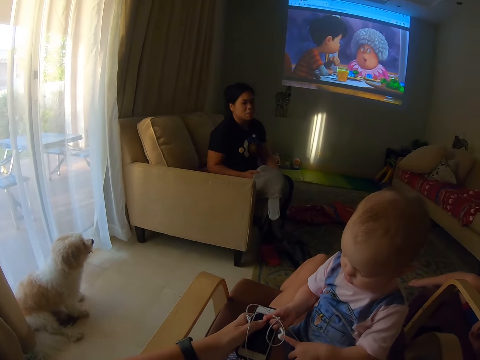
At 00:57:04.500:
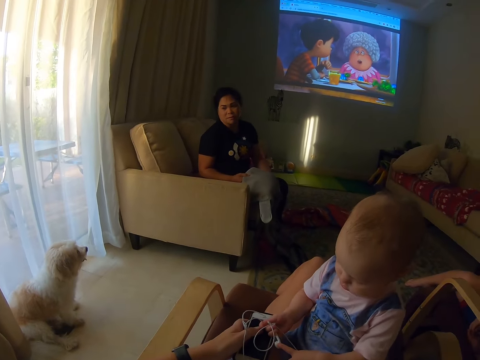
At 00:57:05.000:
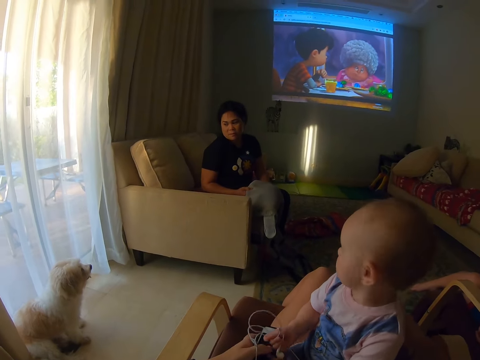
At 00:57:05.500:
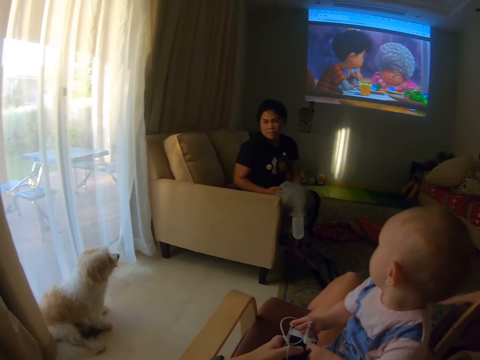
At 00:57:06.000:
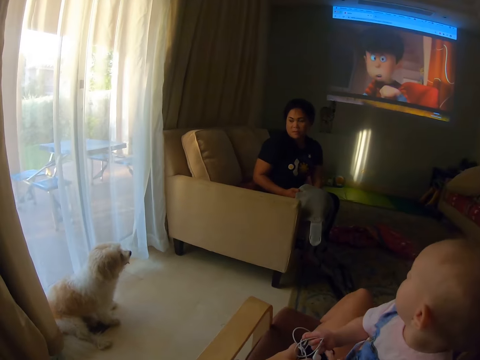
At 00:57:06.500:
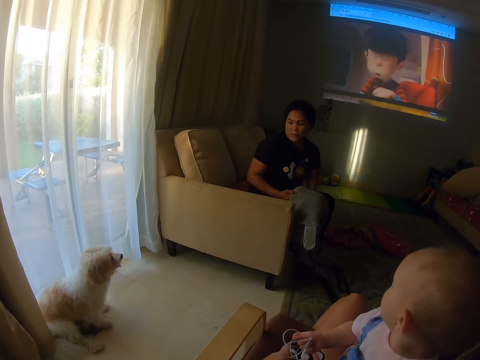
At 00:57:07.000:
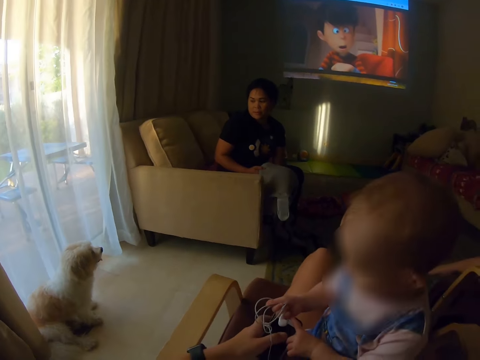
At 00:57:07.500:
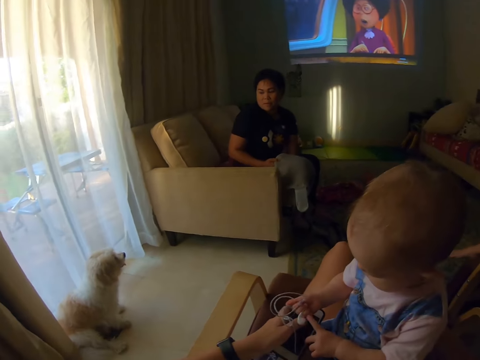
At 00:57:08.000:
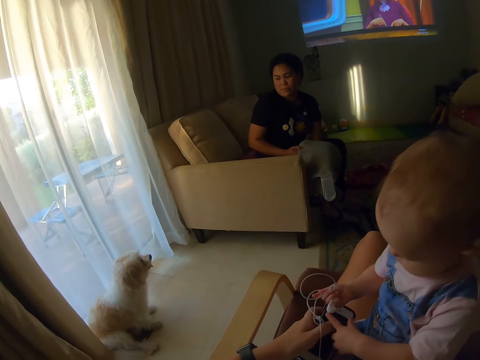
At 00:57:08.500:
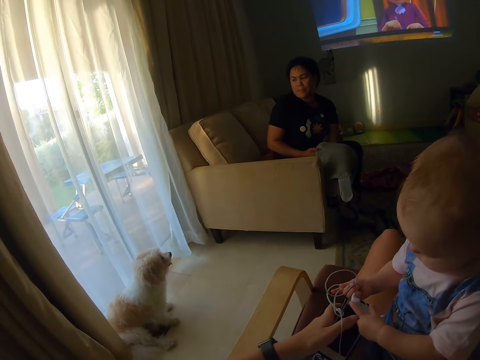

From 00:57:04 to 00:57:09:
The camera wearer lowers a hand.

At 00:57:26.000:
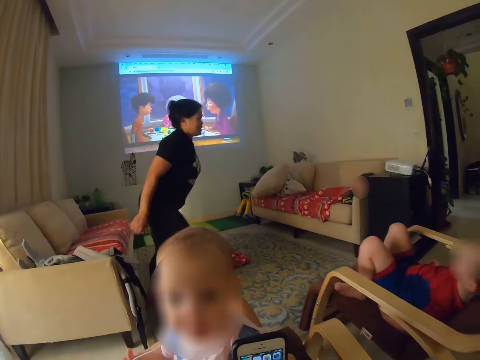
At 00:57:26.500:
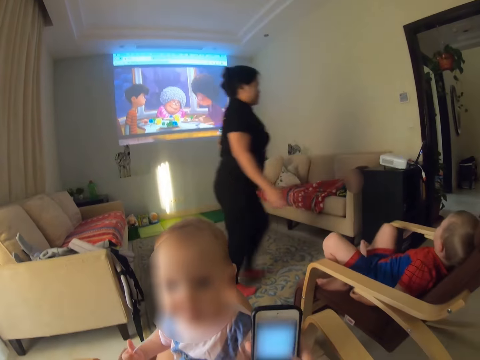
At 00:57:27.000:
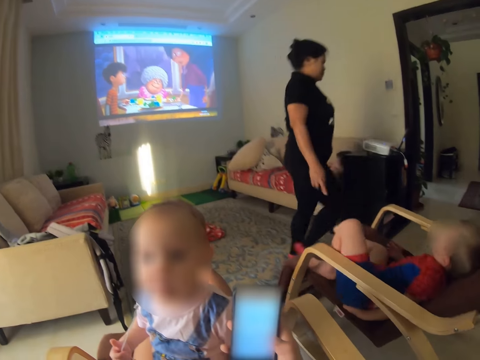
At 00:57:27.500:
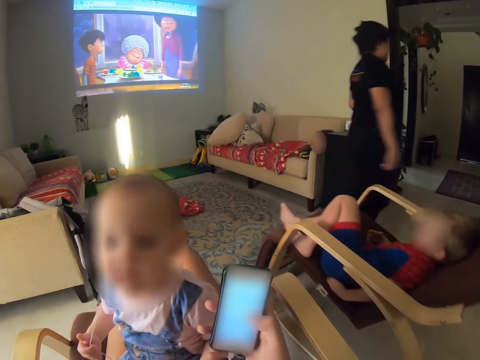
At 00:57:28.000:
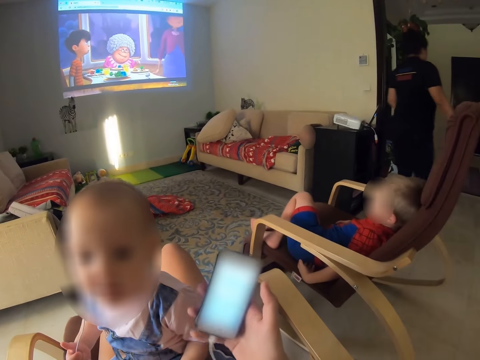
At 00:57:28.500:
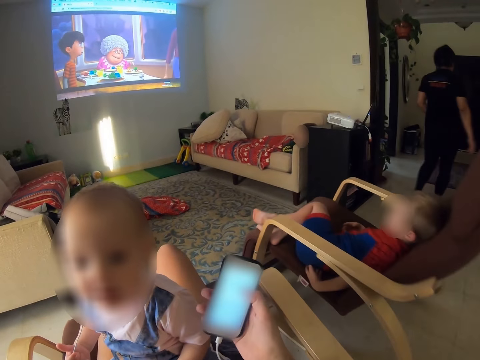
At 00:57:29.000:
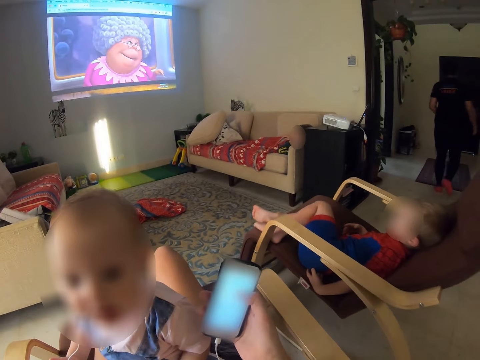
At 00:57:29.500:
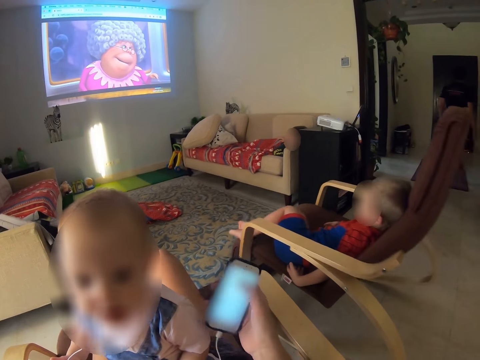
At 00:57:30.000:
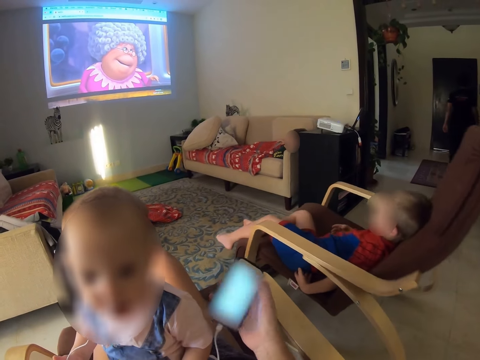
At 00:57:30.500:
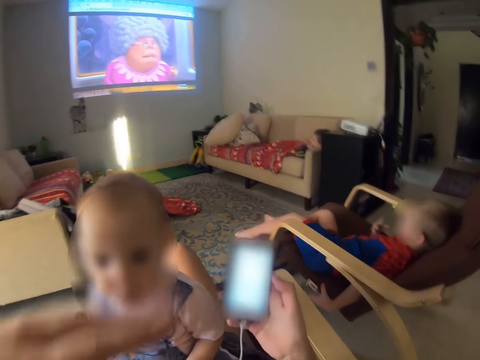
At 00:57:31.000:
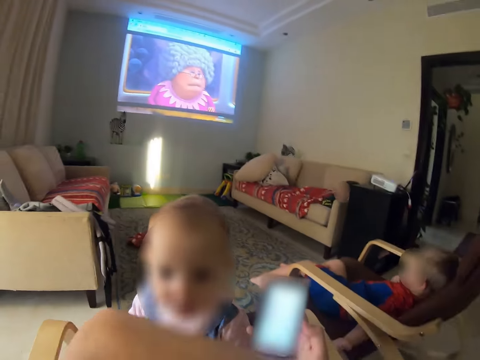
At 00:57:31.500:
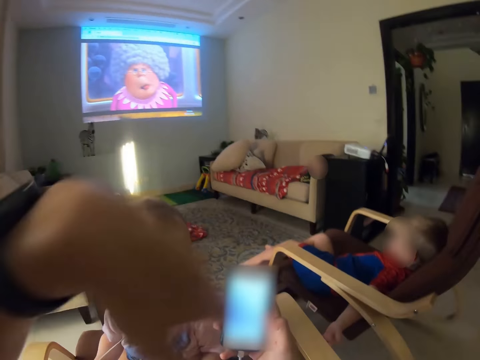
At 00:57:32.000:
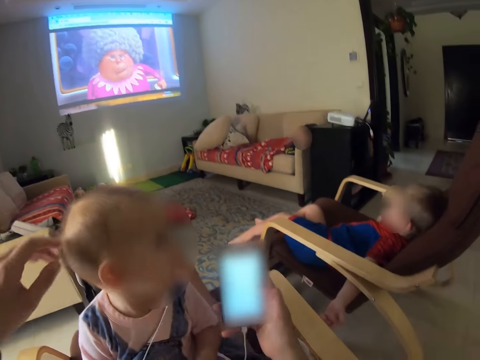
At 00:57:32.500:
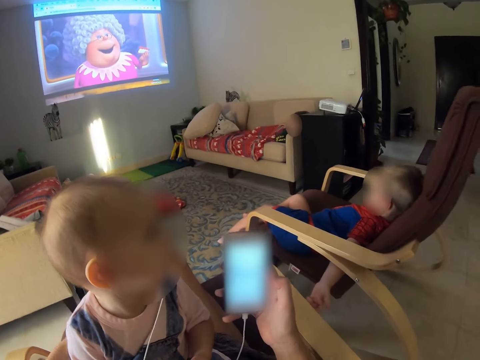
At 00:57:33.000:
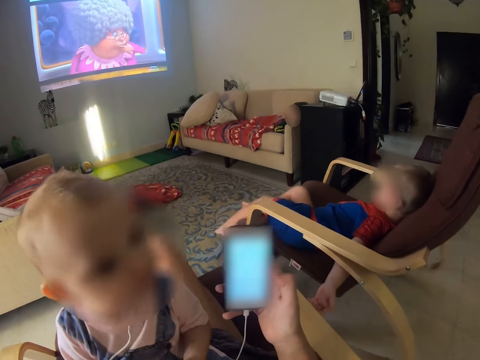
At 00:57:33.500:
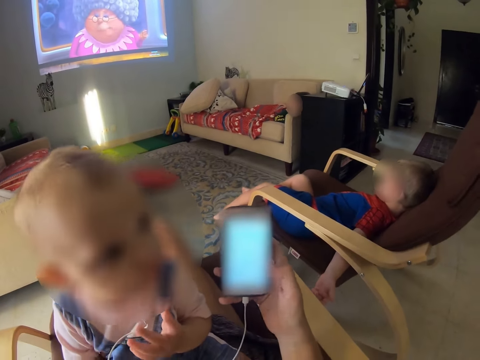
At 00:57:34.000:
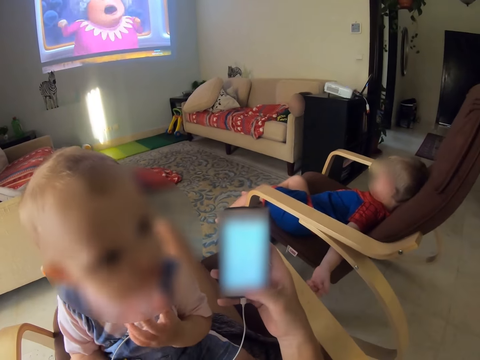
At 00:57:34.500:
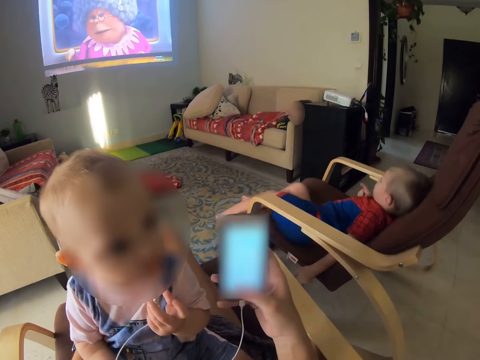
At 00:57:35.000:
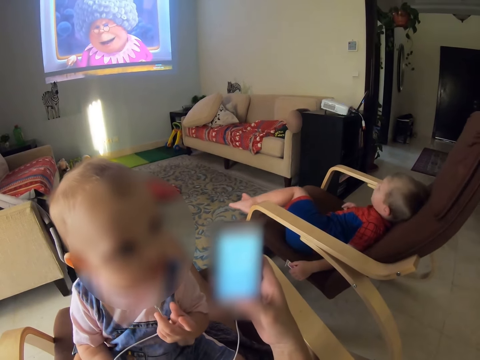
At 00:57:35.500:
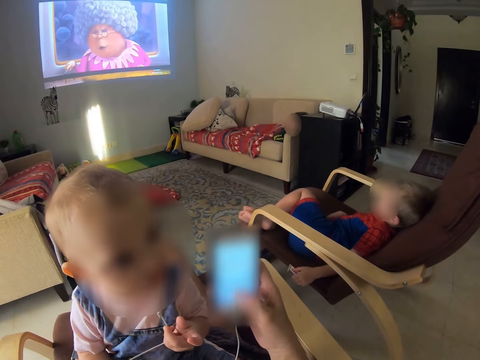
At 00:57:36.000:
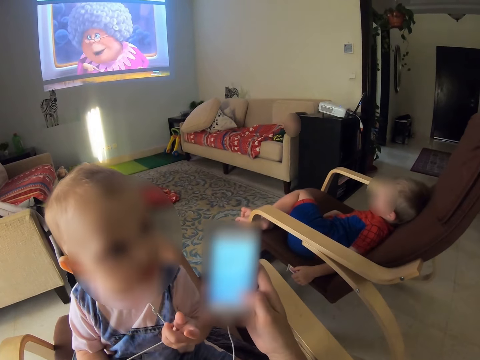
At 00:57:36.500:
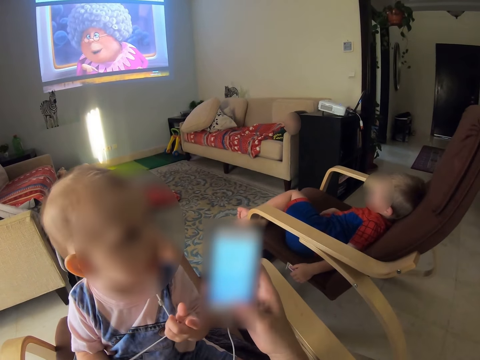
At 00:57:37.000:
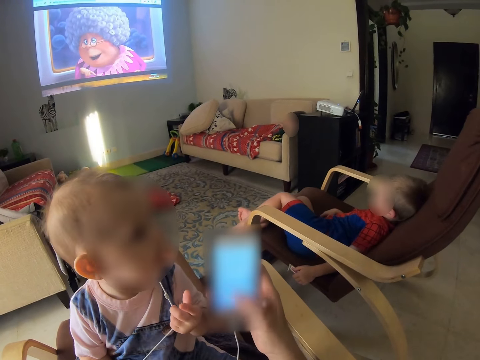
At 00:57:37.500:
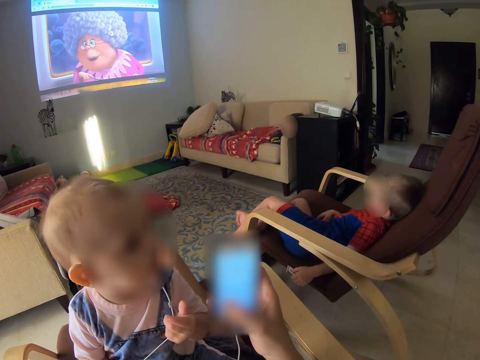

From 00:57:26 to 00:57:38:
The camera wearer operates the phone. The boy swings on the chair. The camera wearer presses the phone. They move a hand.

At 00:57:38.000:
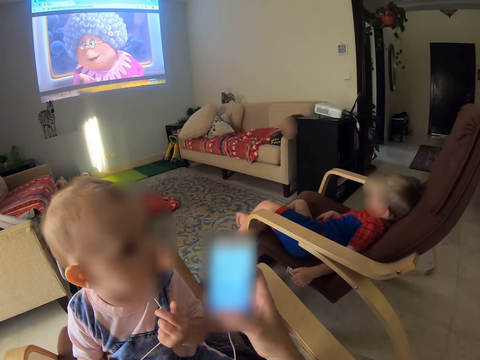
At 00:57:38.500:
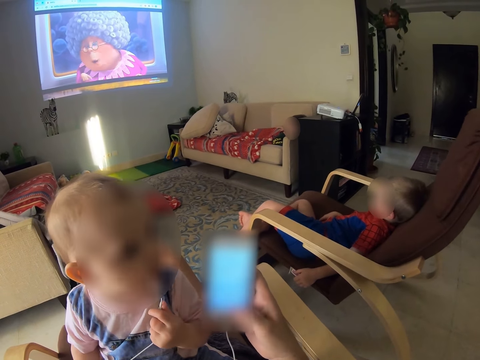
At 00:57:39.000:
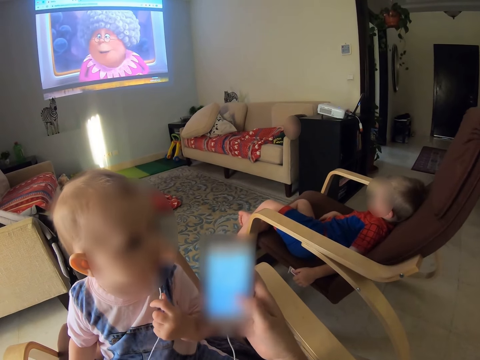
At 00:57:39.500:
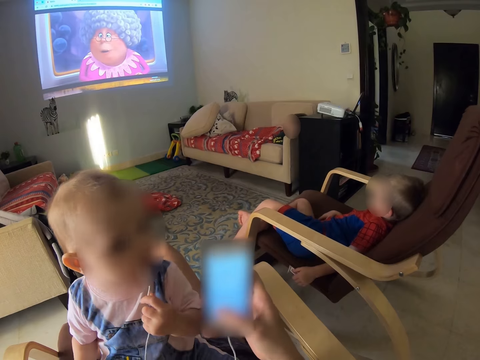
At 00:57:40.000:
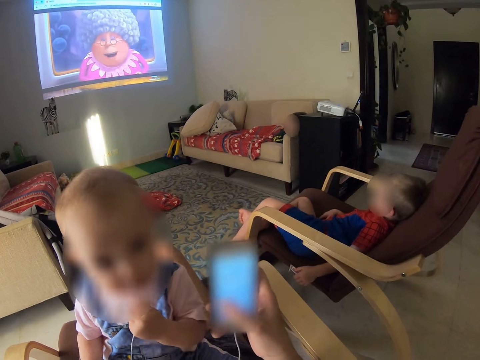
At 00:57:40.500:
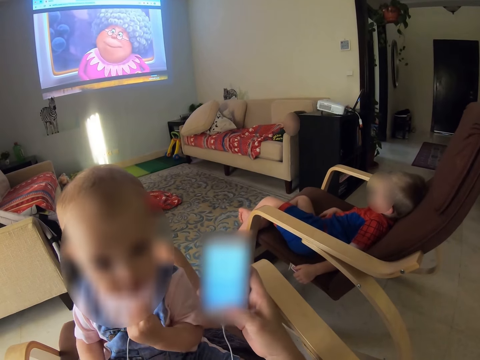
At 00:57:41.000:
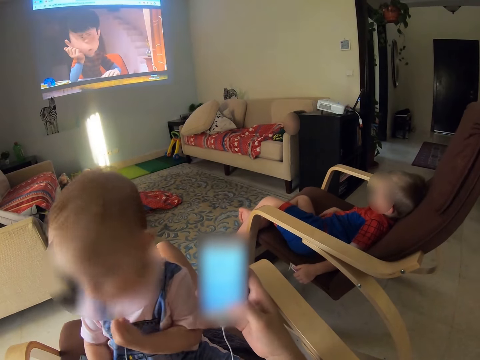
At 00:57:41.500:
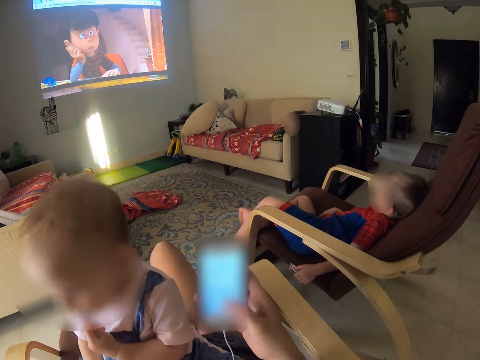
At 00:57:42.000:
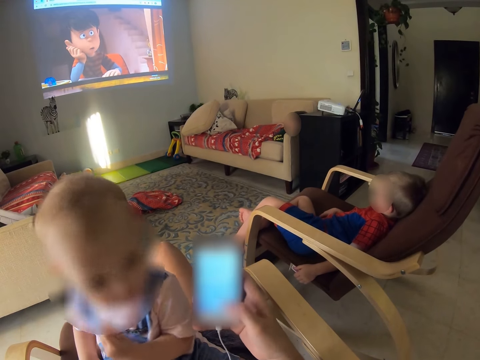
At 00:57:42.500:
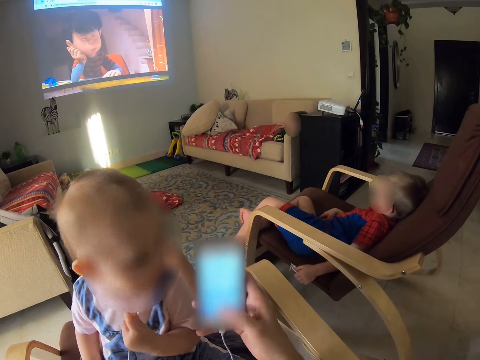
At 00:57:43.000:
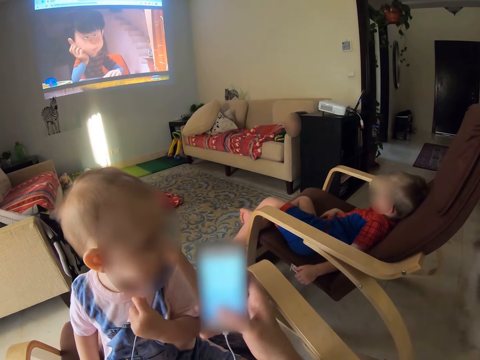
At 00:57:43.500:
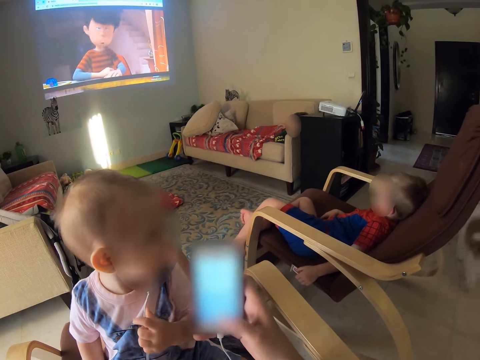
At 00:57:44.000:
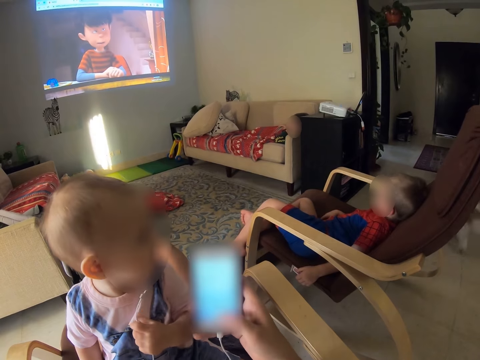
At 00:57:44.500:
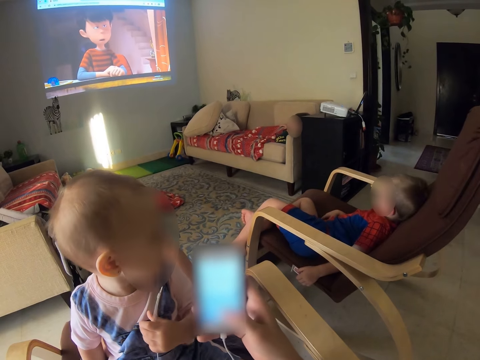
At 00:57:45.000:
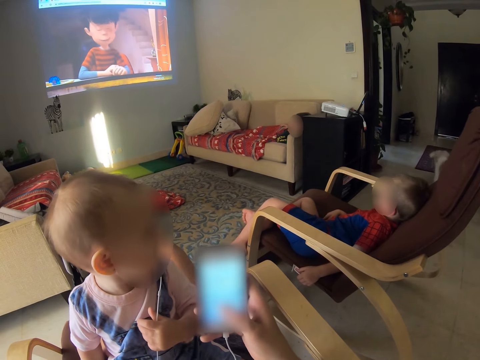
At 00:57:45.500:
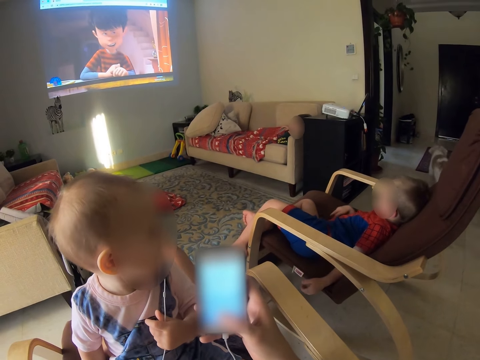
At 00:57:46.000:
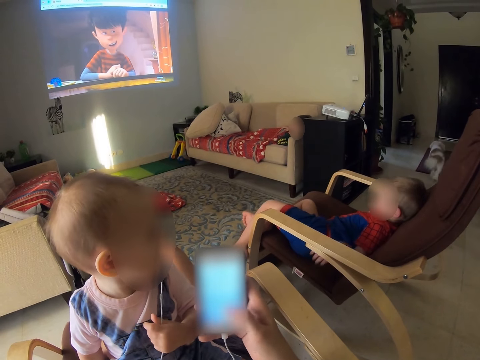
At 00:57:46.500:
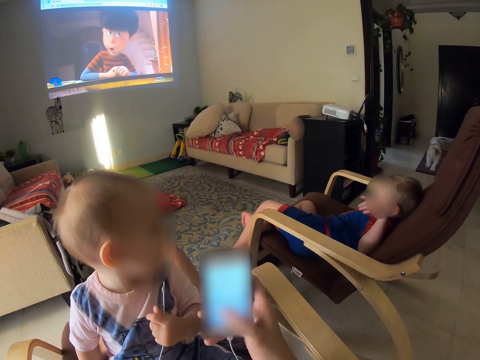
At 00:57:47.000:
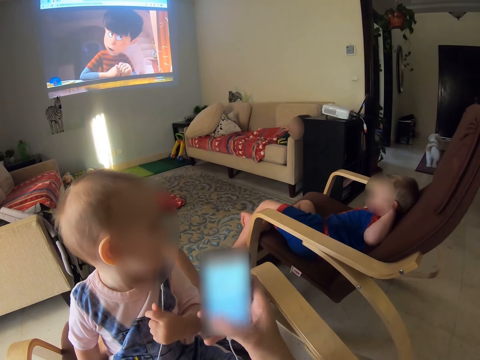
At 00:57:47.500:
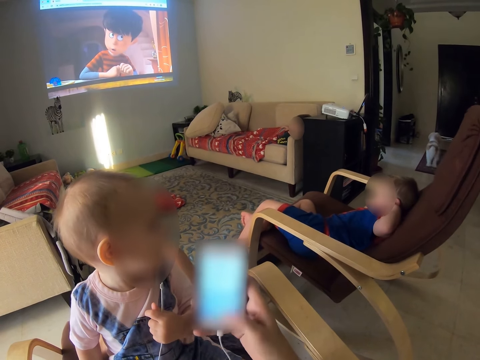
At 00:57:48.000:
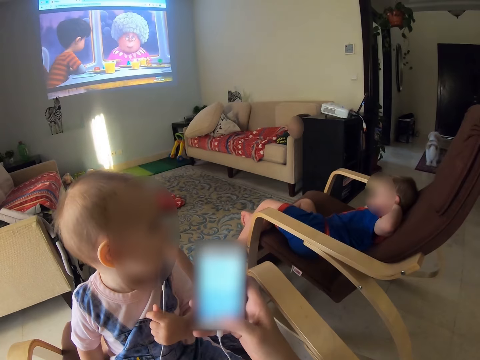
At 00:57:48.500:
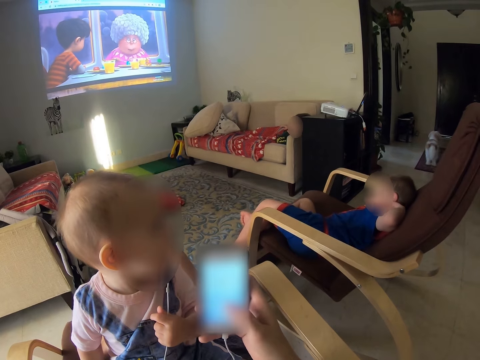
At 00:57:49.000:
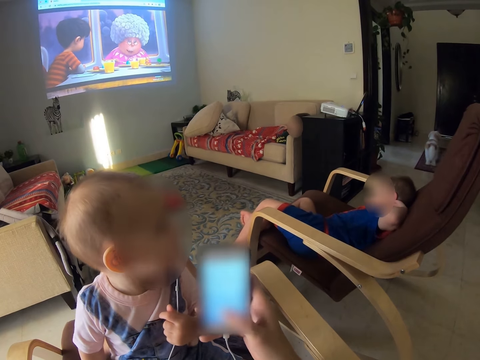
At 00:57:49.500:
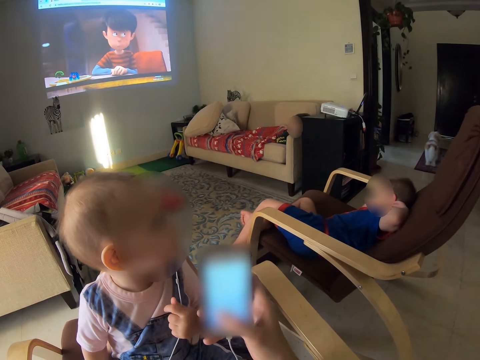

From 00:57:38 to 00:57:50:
The boy moves hands.
